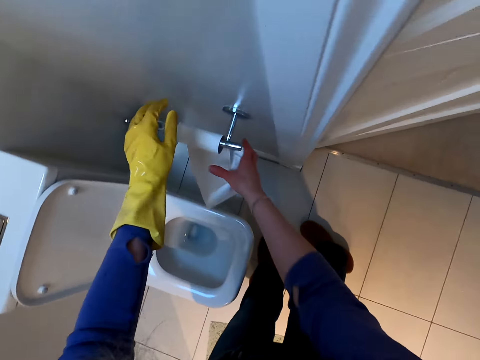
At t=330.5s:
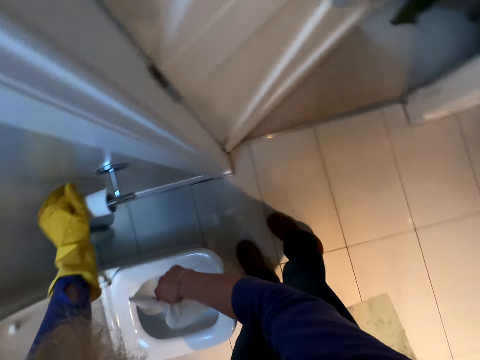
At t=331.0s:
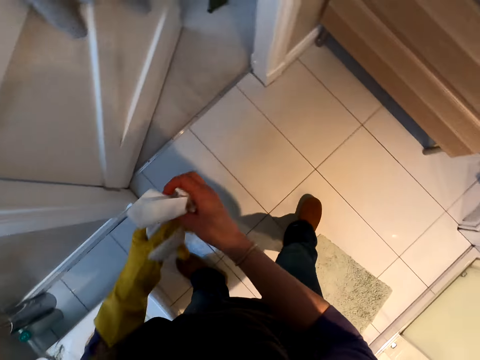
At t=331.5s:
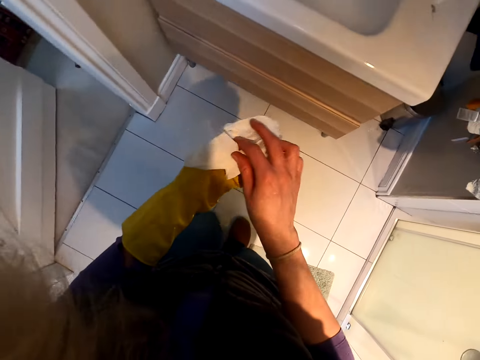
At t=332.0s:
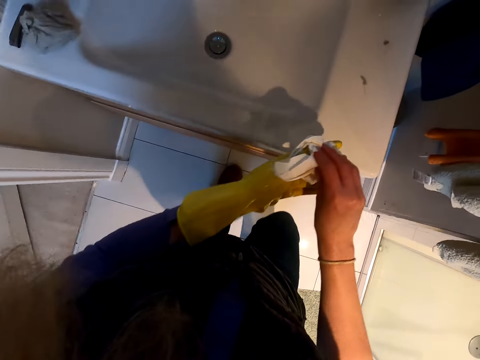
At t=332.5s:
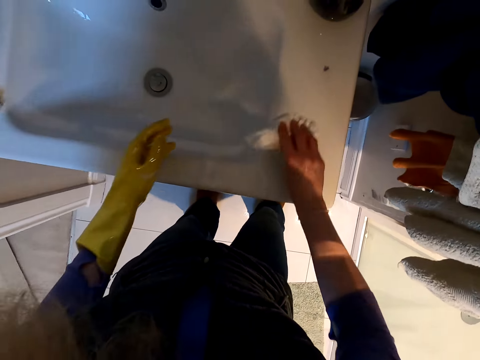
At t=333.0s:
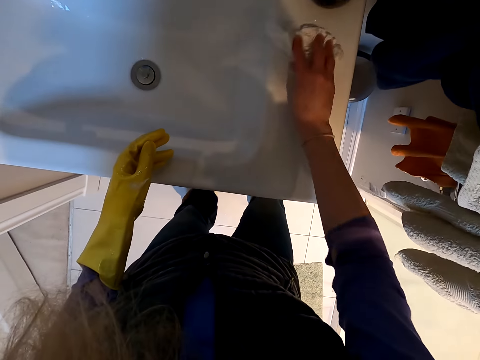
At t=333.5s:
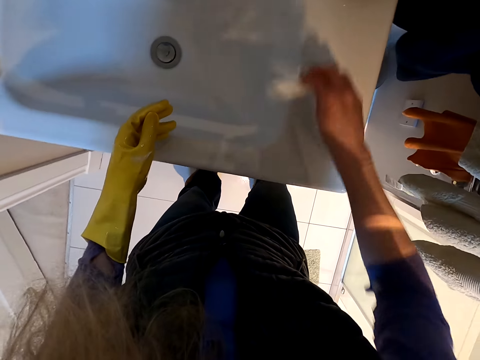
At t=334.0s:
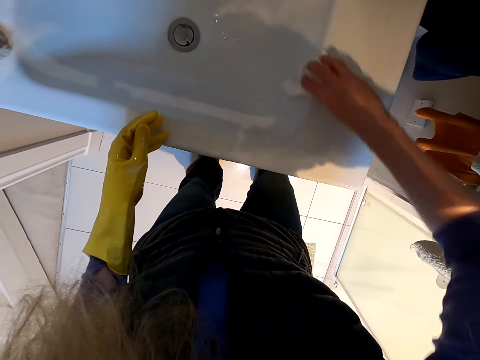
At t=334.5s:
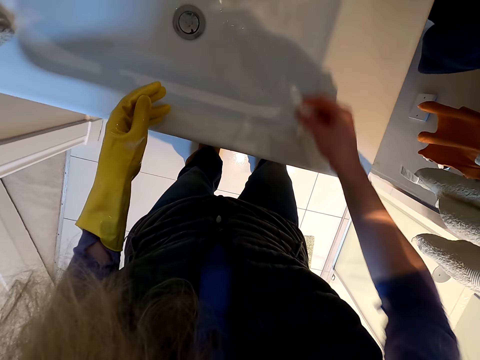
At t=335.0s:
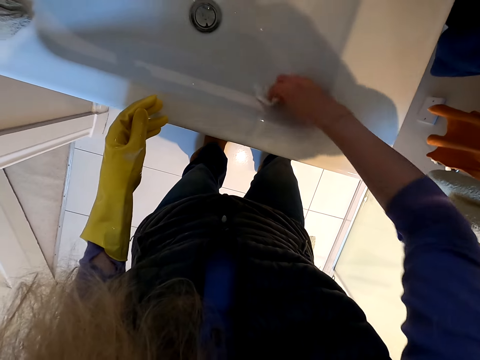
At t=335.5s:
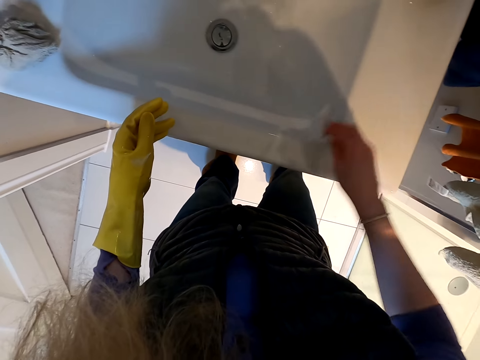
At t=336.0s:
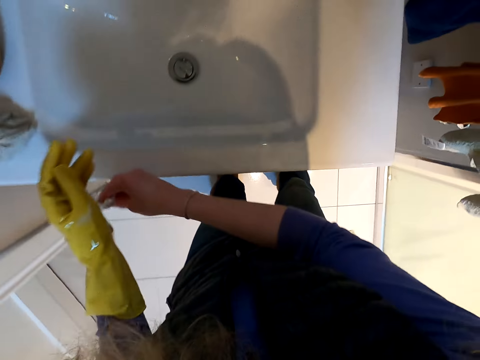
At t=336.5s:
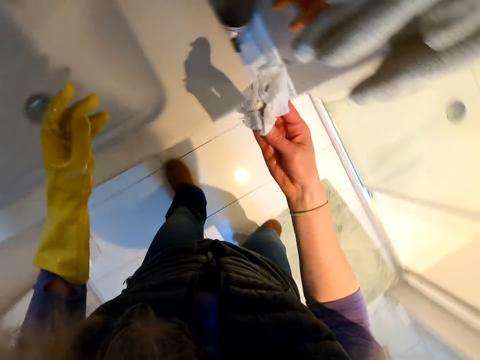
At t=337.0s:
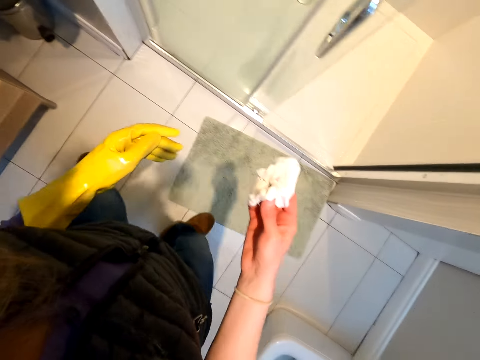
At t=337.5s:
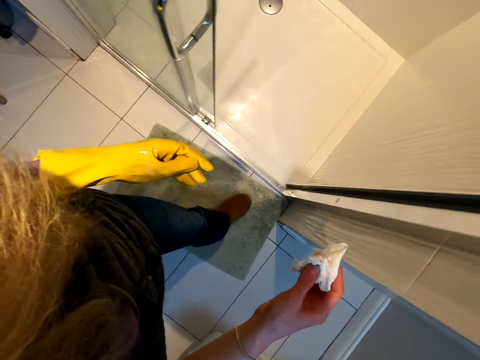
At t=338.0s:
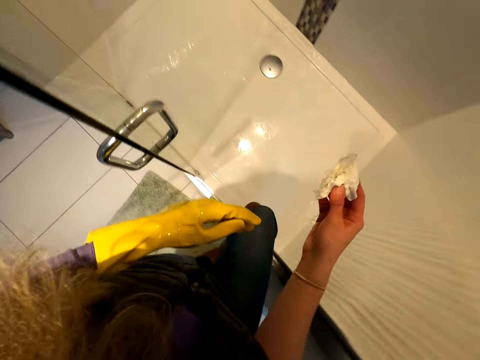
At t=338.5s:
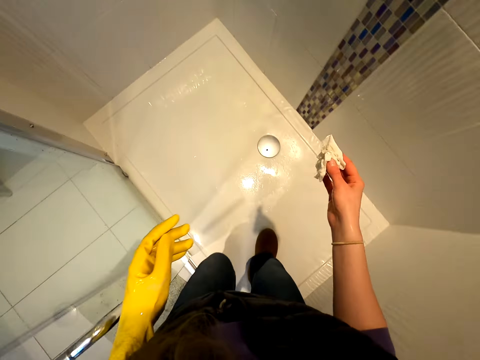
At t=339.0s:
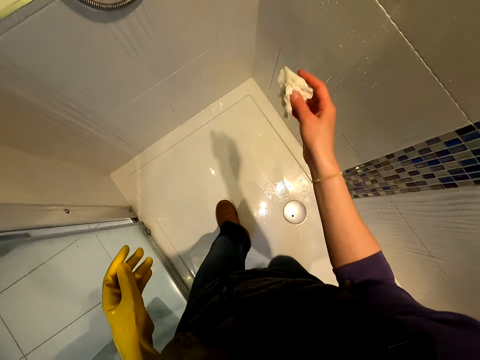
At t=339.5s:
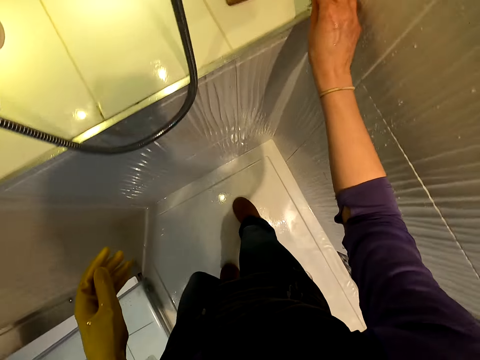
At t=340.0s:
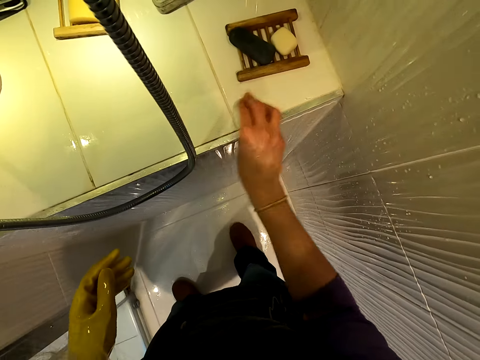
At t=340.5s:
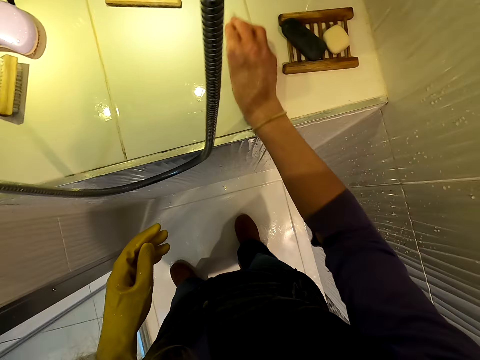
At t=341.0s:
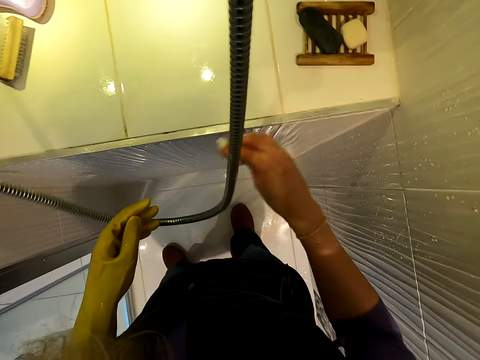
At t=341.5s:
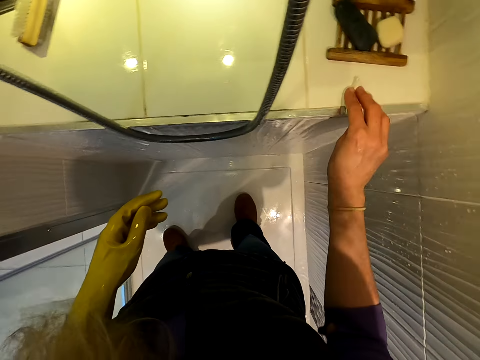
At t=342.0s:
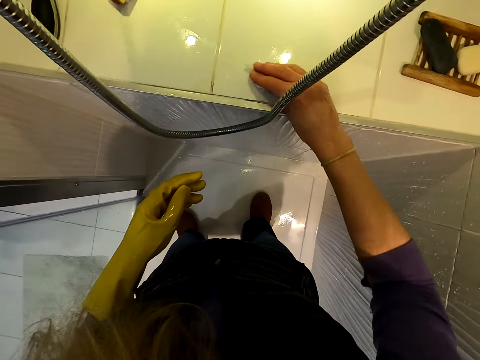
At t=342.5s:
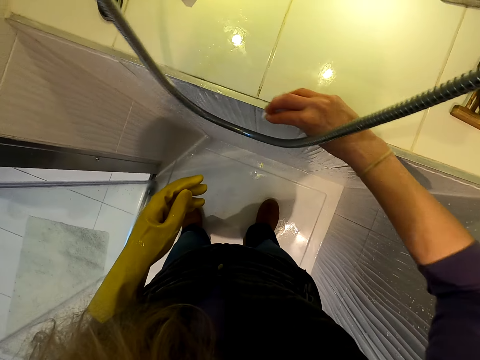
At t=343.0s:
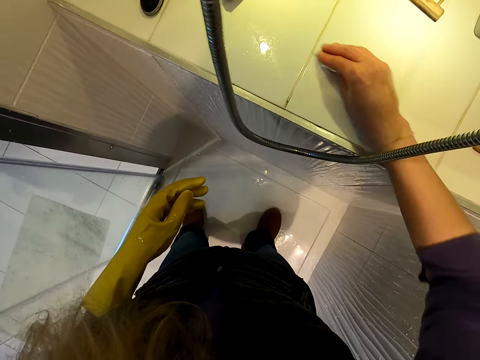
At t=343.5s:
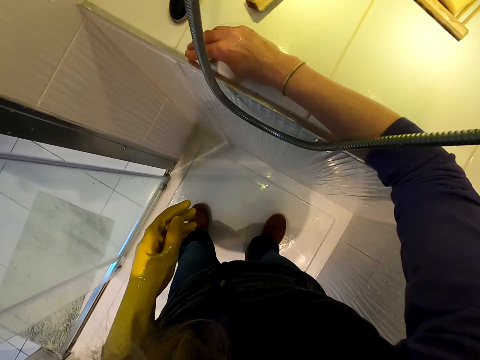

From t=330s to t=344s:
The camera wearer cuts the tissue or toilet paper. They walk around the rest room. They wipe the sink with the tissue. They walk around the rest room. They walk in the bathroom. They wipe the bathroom countertop with the tissue.

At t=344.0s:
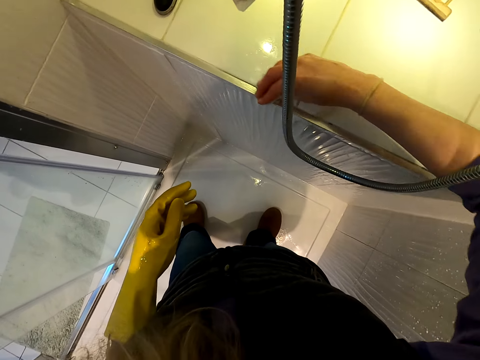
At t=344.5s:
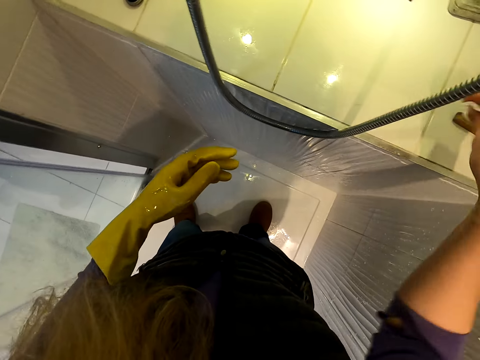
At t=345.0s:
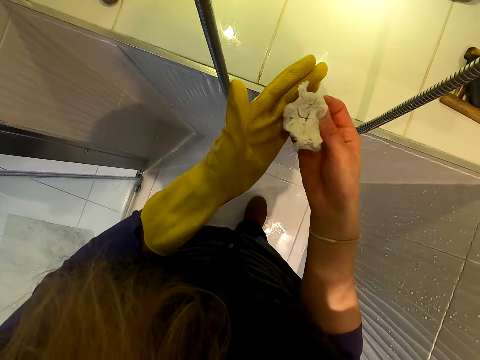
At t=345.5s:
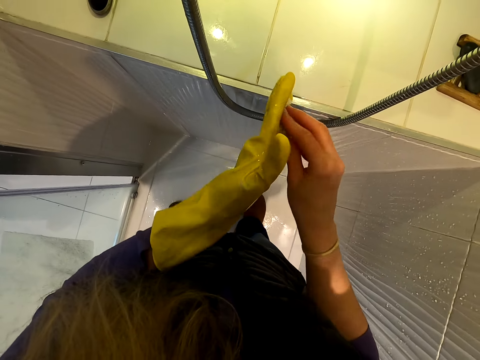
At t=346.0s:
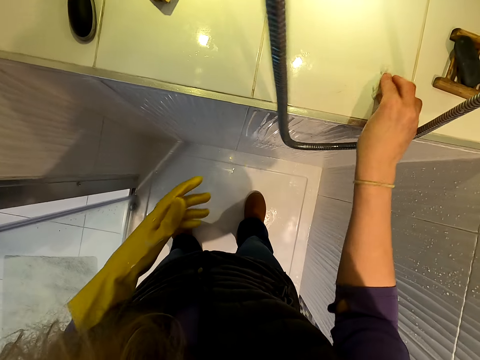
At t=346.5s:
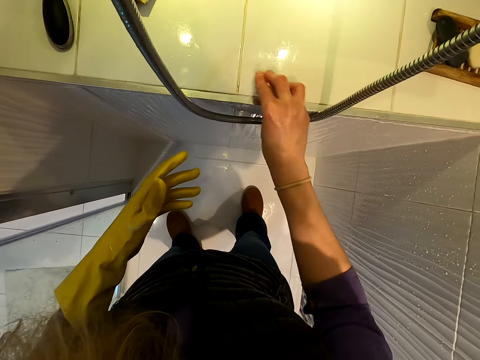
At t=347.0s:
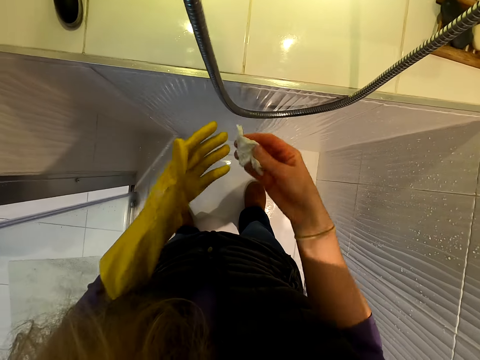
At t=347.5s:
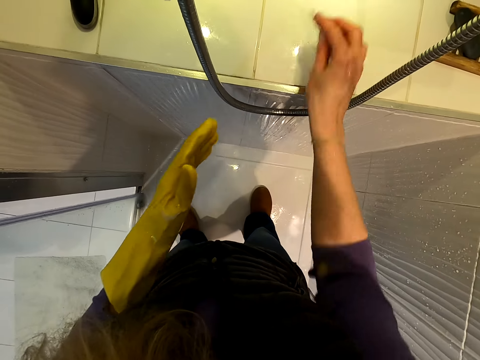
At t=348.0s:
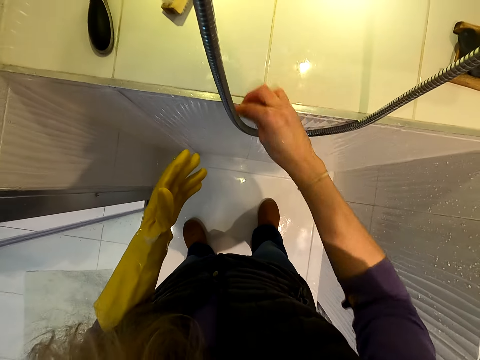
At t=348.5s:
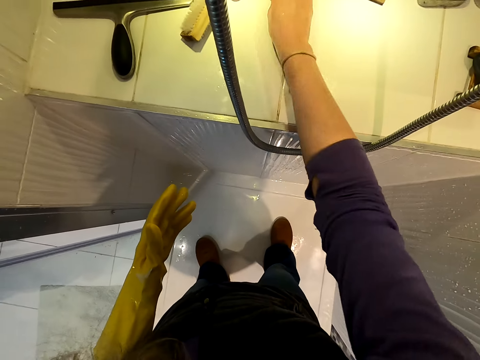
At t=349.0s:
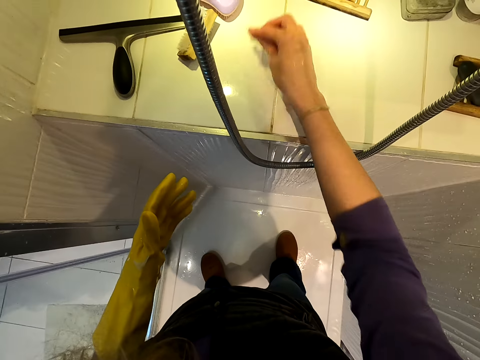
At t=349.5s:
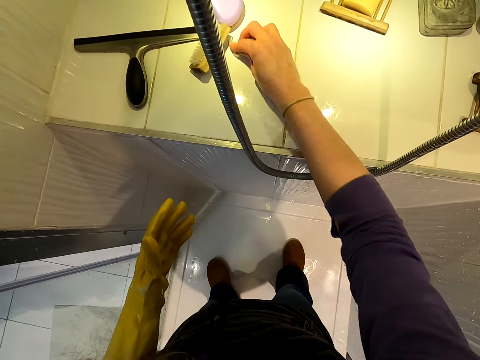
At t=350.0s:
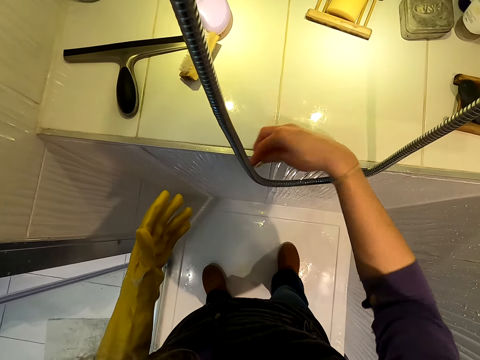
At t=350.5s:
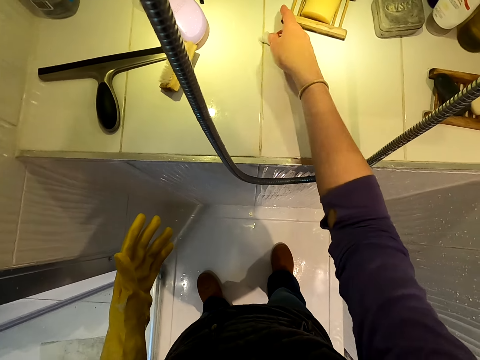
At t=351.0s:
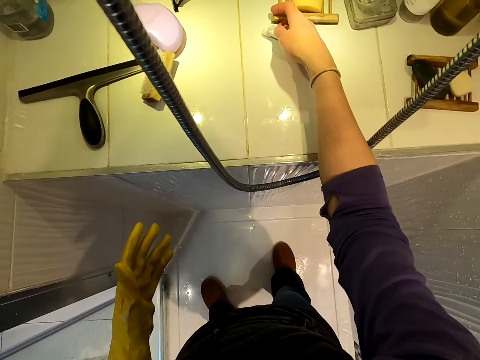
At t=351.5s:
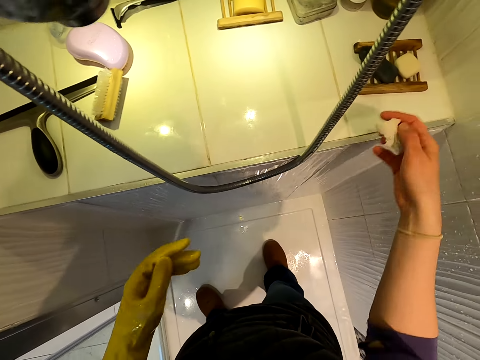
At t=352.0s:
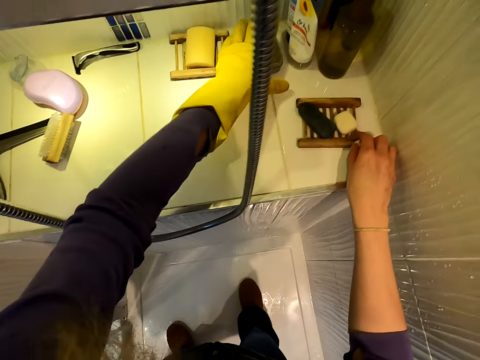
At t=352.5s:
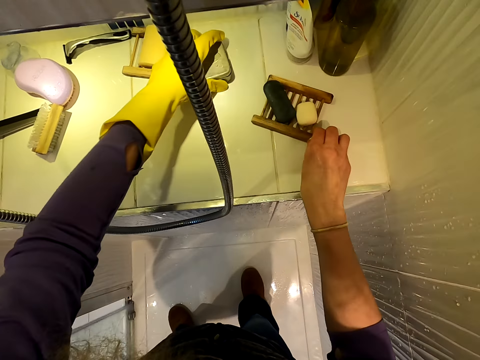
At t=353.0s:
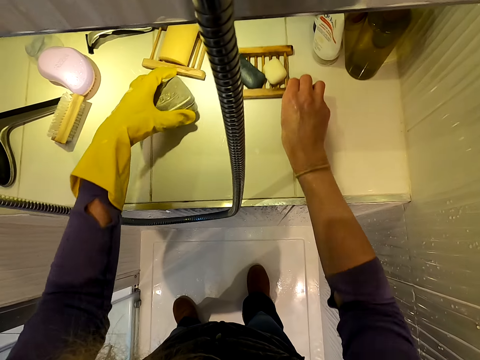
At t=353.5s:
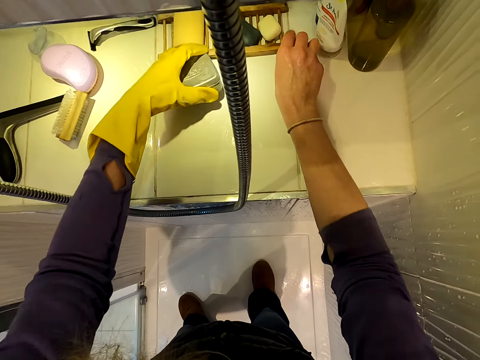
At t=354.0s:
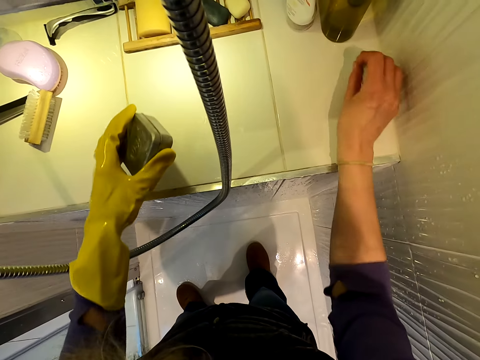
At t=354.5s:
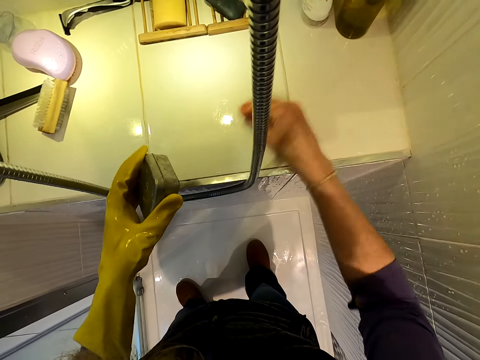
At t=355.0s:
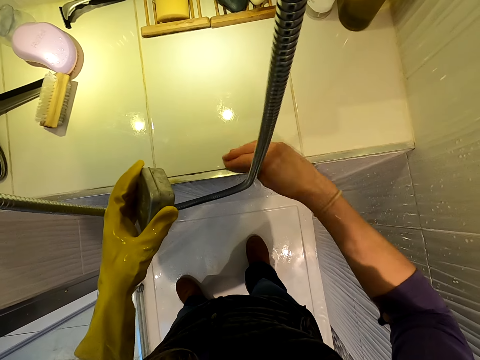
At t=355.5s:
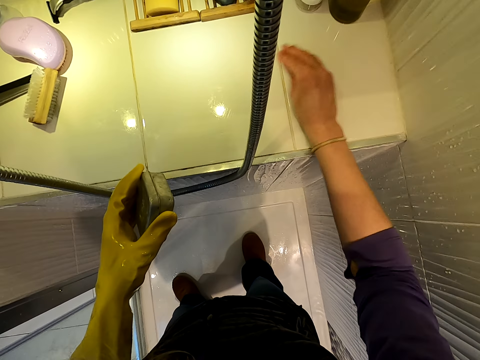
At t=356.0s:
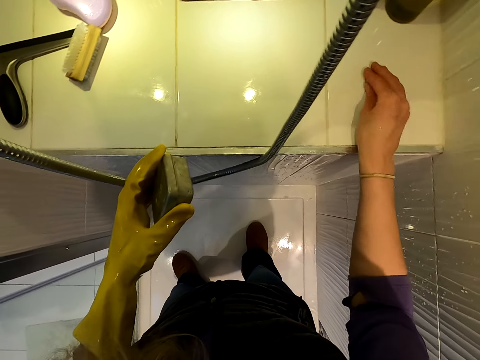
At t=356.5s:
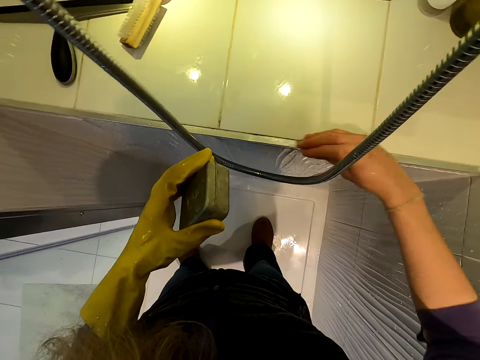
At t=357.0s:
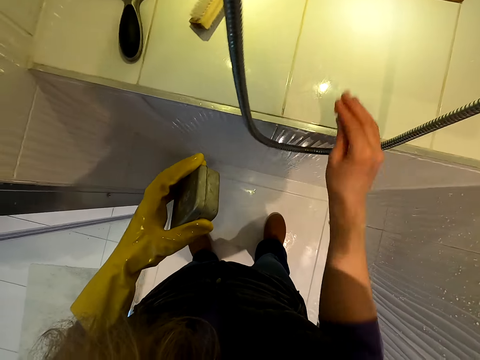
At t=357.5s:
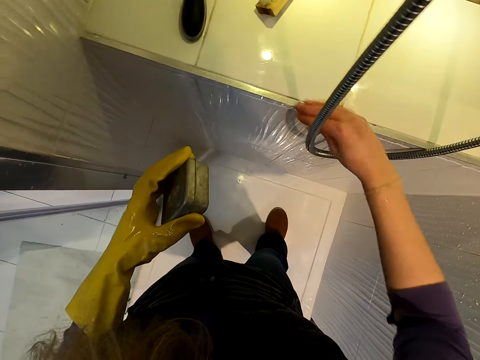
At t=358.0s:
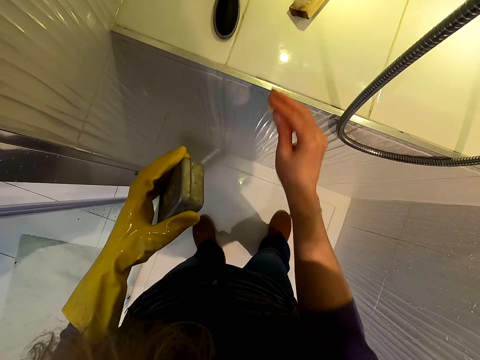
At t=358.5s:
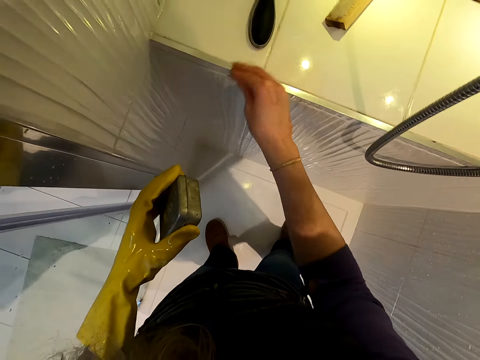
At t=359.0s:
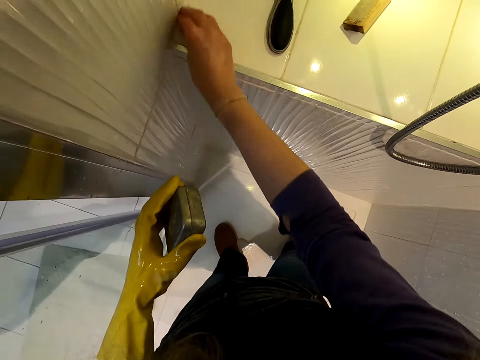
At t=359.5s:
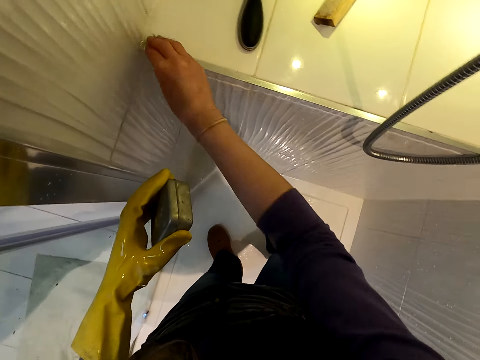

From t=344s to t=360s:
The camera wearer holds the toilet paper with both hands. They wipe the cabinet with the toilet paper. They pick up the soap case with the hand. They drag the soap dish on the bathroom countertop. They wipe the cabinet with the toilet paper.
